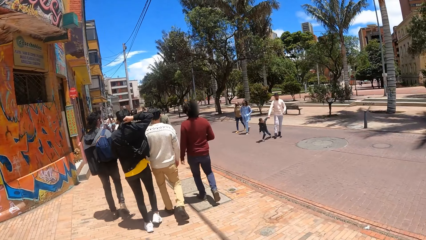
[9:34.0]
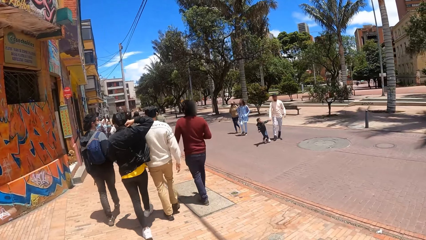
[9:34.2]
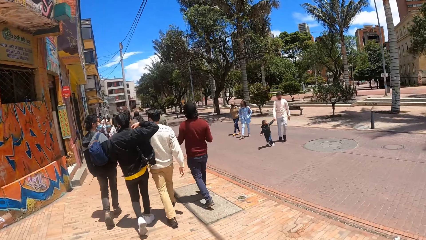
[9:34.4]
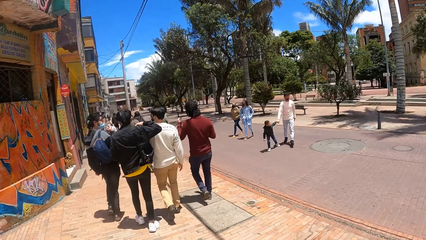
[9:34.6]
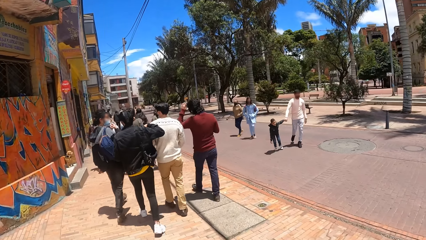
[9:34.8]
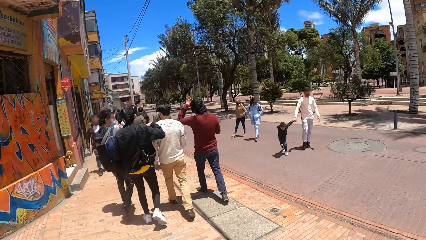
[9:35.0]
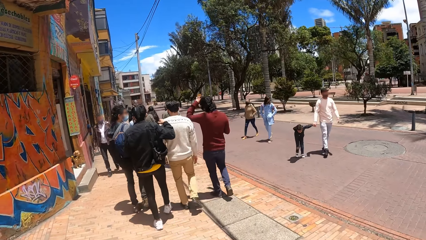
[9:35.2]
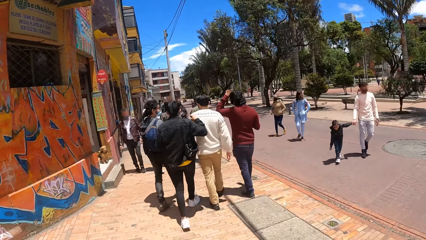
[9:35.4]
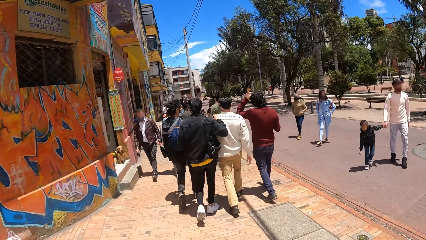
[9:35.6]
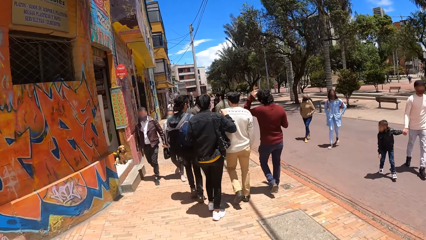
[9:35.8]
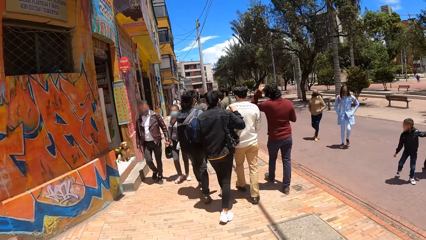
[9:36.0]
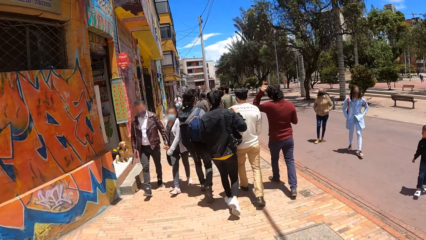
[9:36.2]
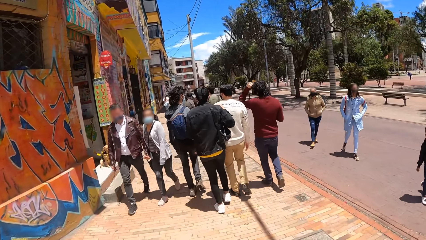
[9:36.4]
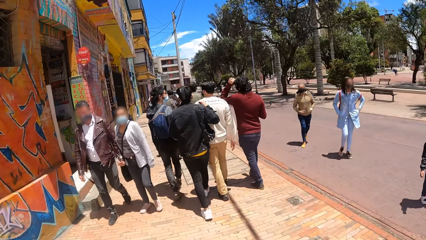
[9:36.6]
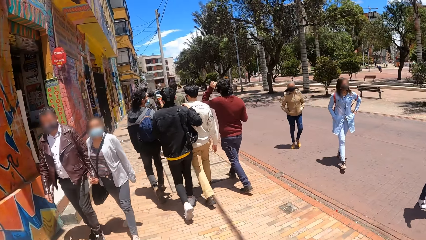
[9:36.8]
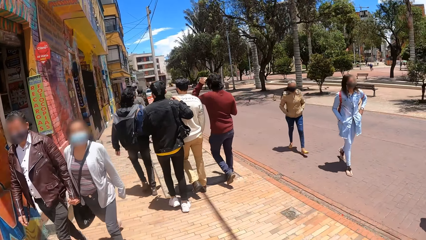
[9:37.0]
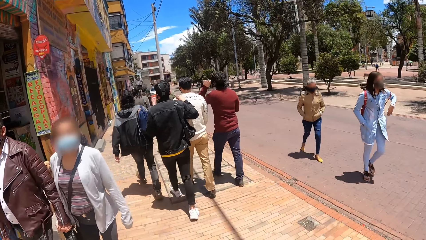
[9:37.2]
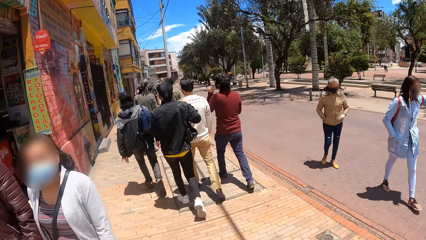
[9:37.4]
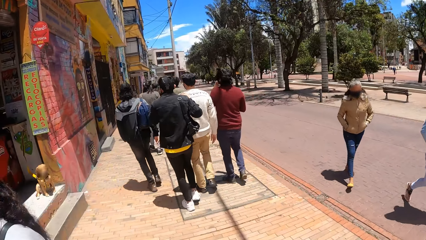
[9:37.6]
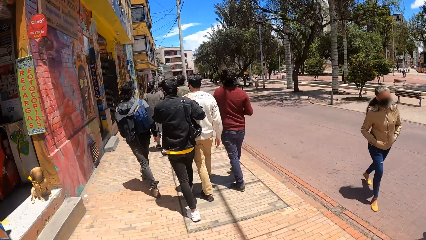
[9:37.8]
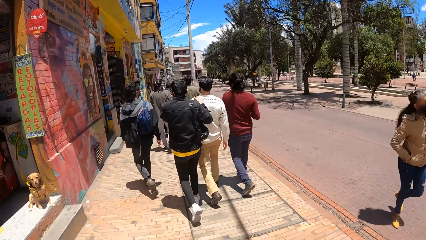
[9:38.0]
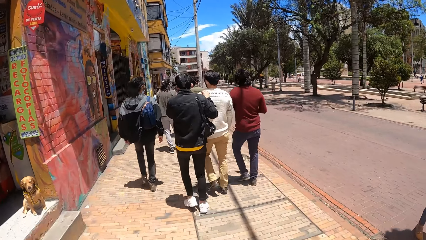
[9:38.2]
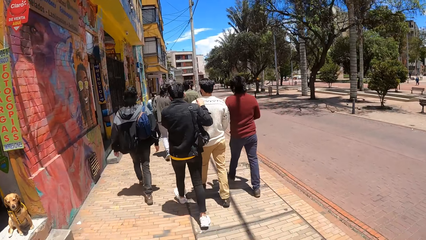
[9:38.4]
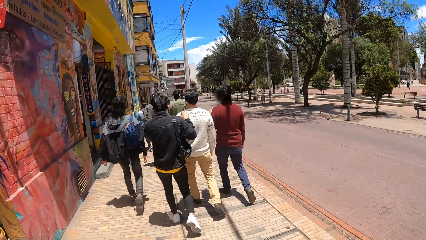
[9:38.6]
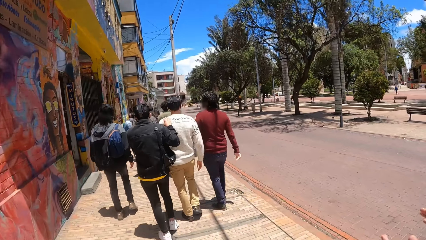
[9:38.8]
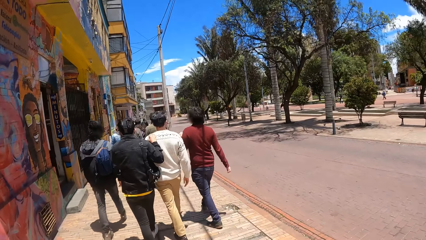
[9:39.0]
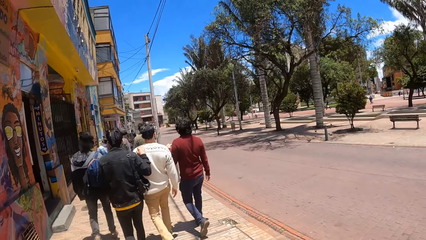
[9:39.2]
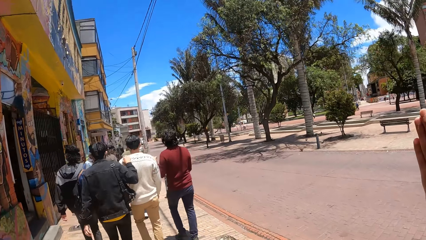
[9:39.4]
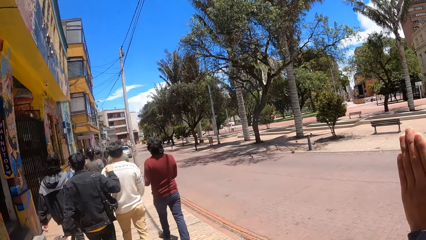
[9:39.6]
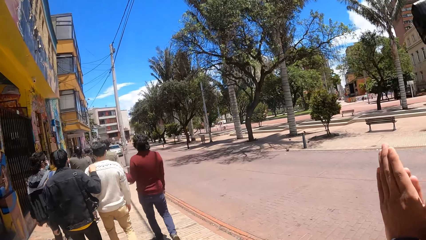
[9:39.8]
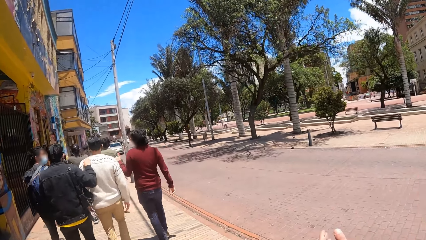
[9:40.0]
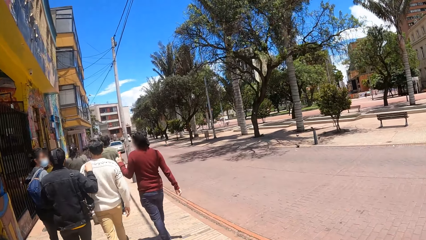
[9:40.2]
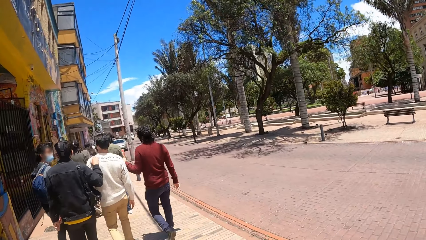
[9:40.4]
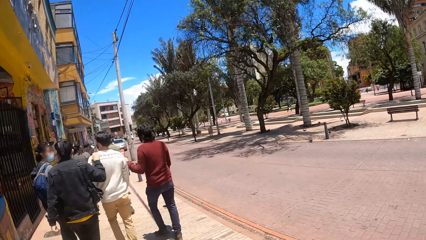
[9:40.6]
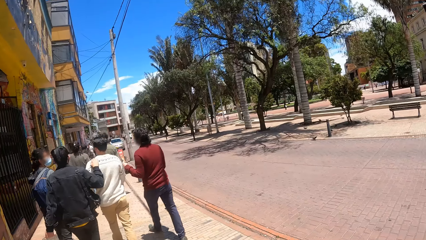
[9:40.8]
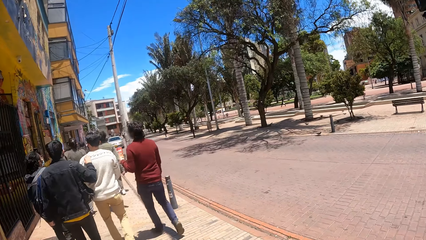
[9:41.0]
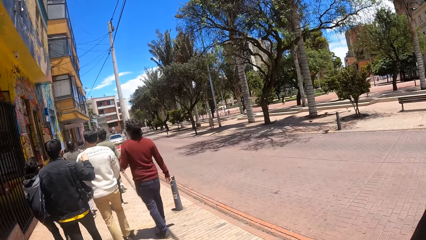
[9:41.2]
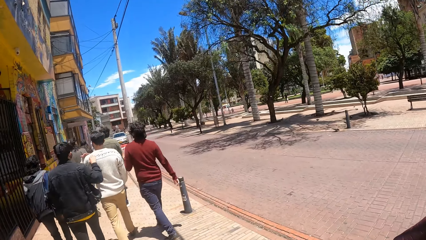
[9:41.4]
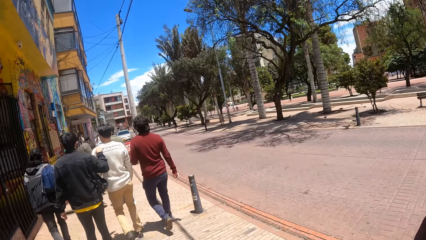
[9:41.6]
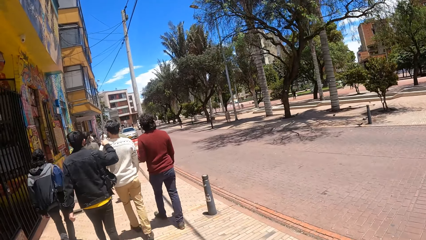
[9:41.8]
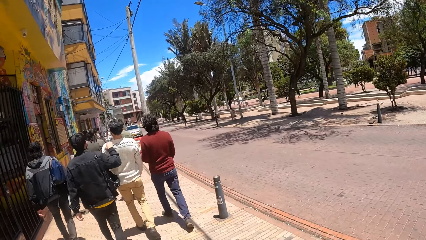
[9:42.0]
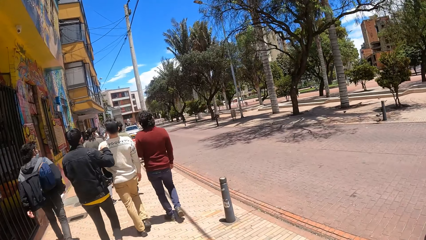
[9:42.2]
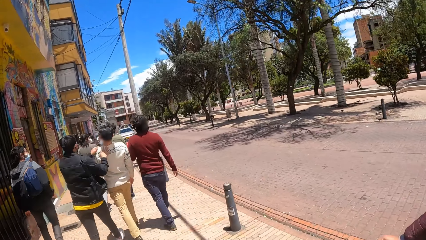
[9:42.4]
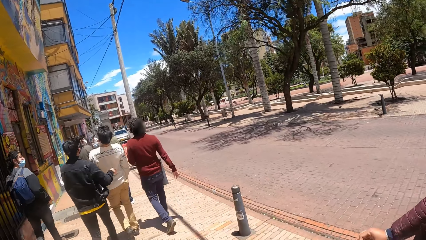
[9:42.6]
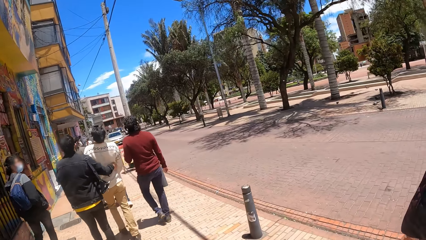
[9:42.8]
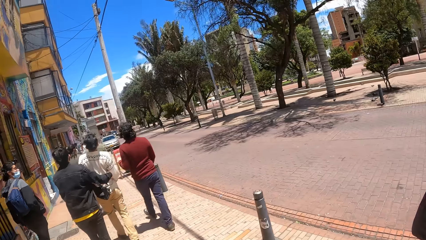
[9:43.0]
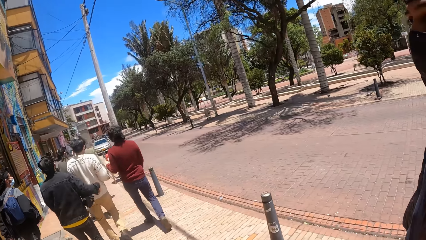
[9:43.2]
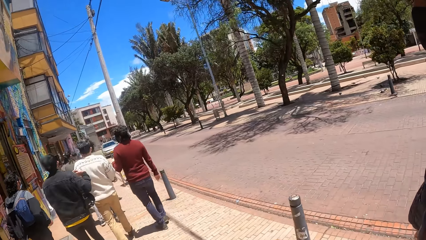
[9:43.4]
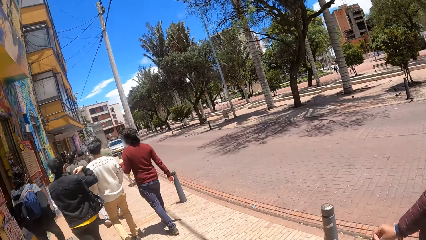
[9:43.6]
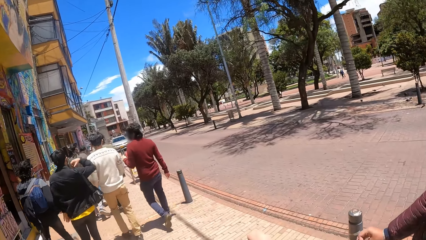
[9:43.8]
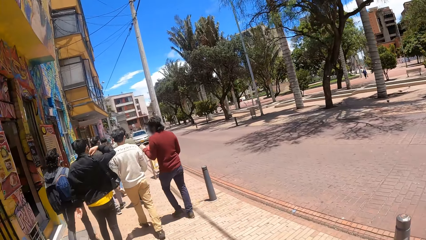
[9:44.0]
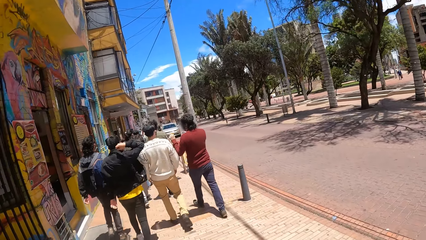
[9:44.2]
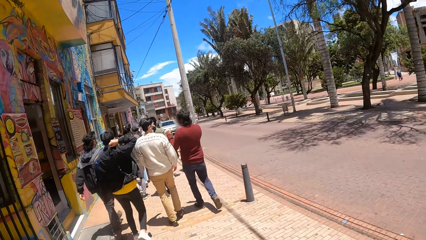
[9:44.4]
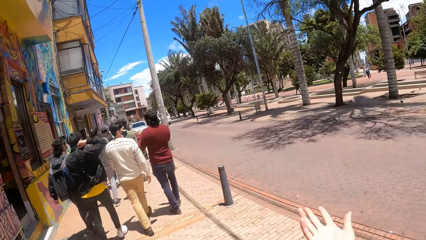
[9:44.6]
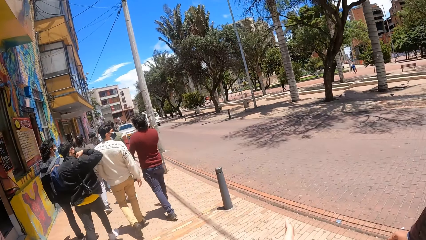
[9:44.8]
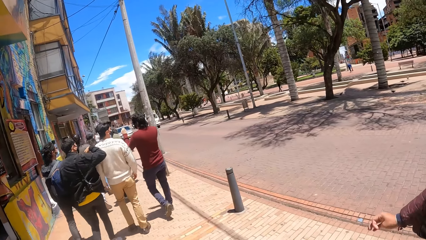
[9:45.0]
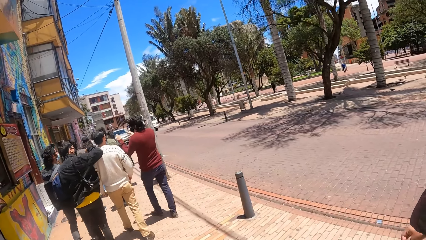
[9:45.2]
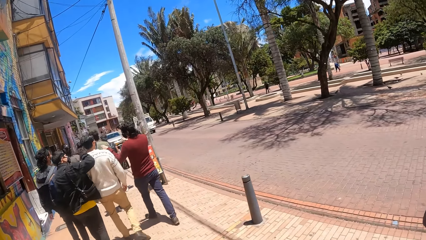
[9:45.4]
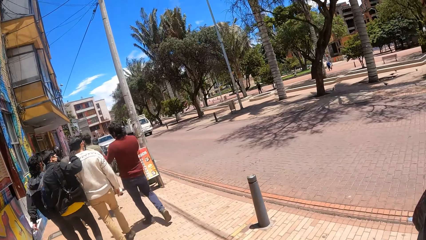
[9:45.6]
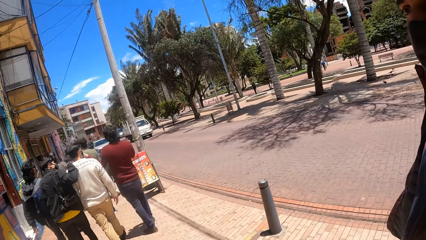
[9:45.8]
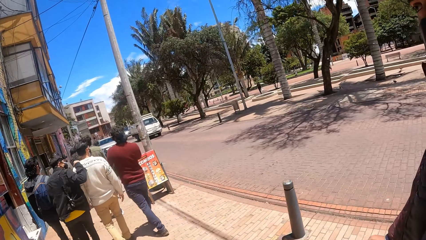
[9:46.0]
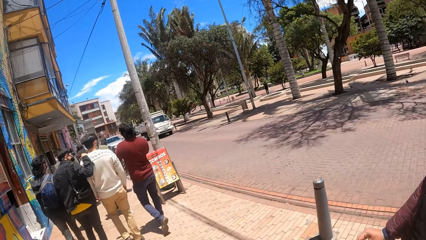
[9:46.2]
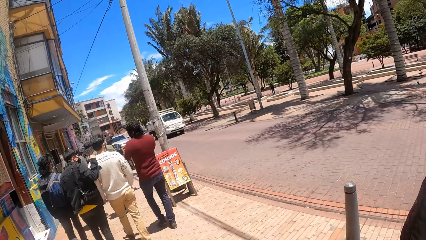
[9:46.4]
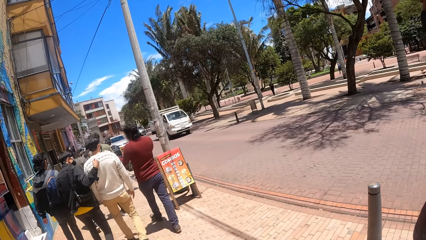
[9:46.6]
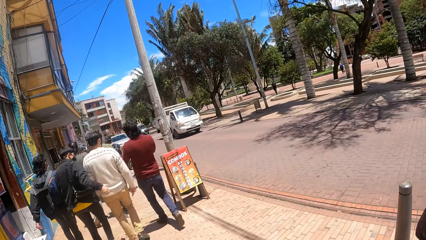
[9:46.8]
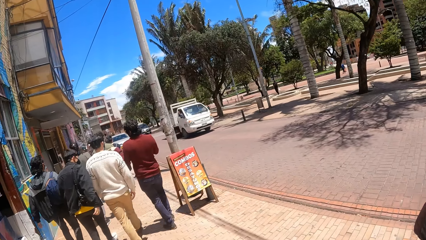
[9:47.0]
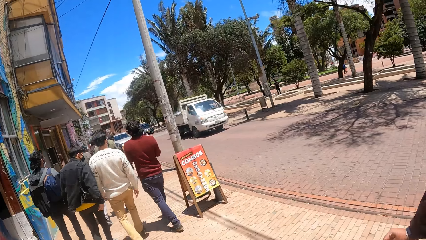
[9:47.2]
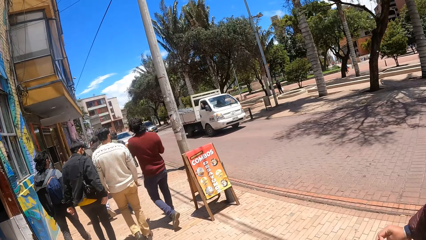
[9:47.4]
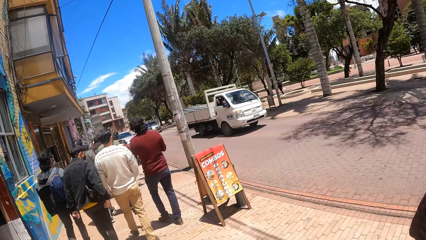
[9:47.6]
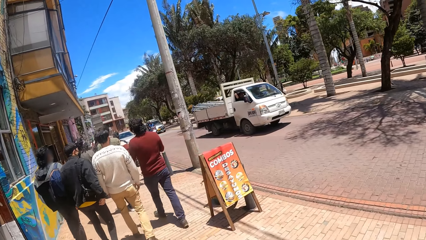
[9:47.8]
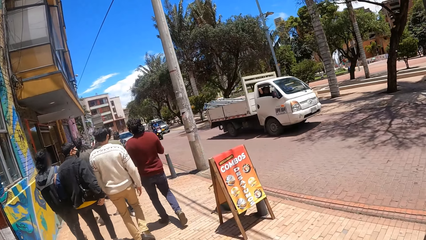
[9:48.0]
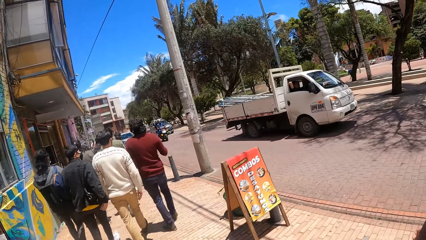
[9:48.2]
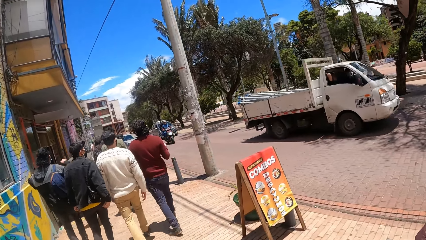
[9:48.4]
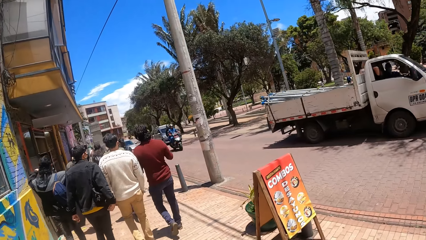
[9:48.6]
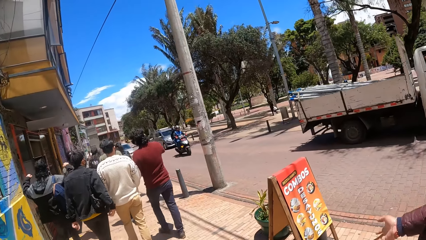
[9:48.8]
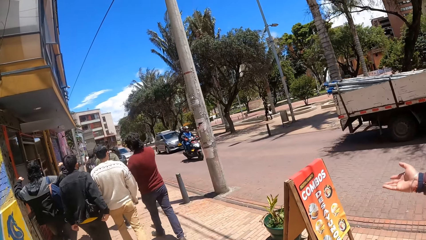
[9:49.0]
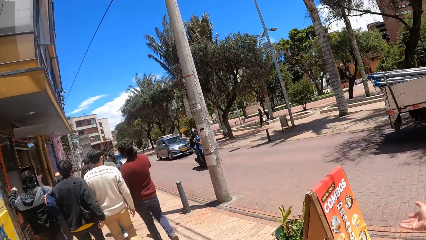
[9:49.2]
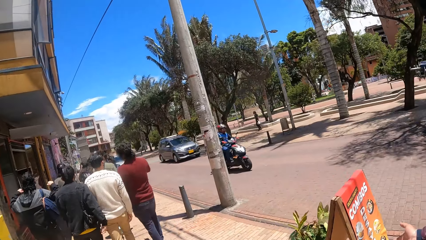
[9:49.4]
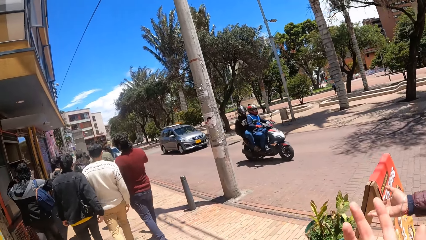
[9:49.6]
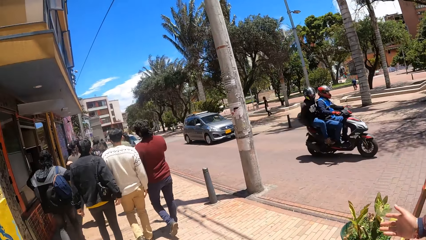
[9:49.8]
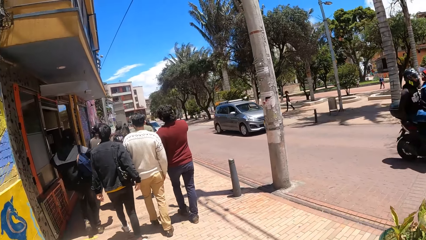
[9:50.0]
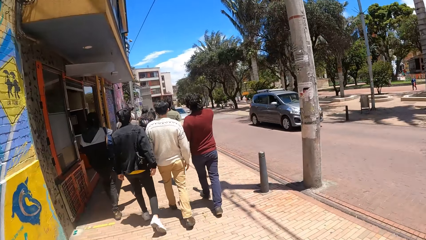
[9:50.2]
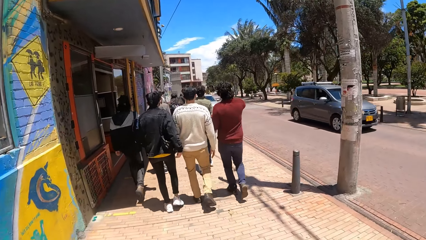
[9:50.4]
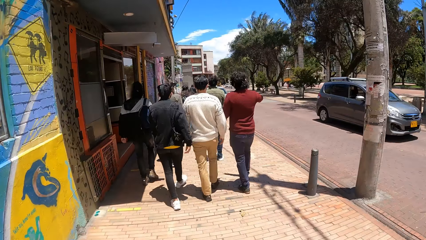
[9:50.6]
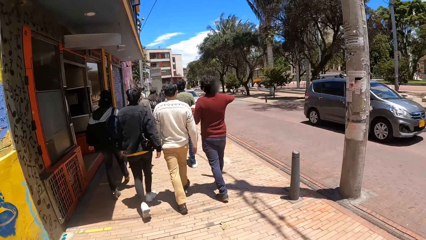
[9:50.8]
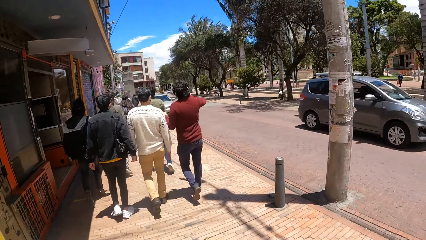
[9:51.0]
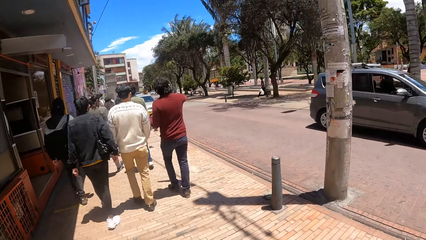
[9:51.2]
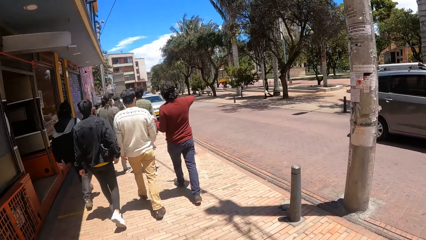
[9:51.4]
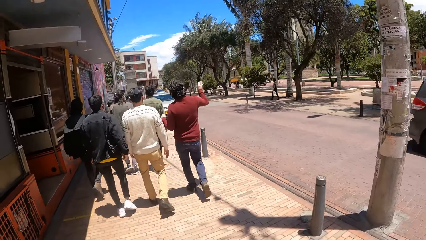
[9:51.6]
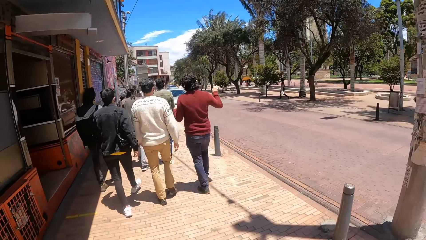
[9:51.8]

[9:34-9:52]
The camera wearer walks on the pavement. They look around. They walk on the pavement. A person moves a hand and rubs their hands. The camera wearer walks on the pavement. They look around, move a hand, and walk on the pavement. The person moves a hand. The camera wearer looks around and walks on the pavement.
